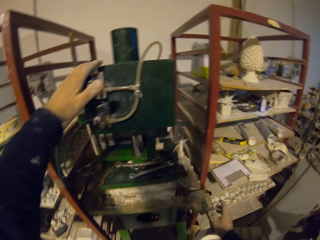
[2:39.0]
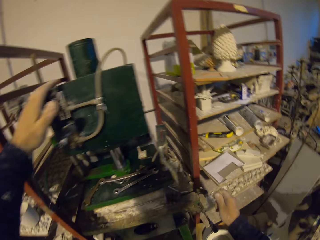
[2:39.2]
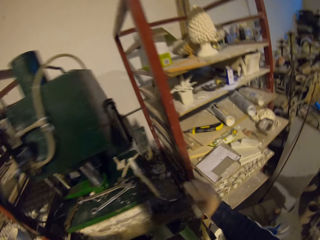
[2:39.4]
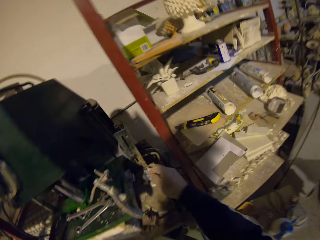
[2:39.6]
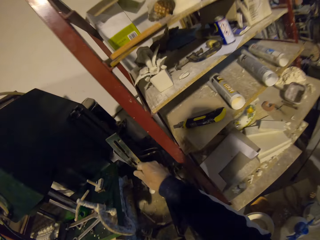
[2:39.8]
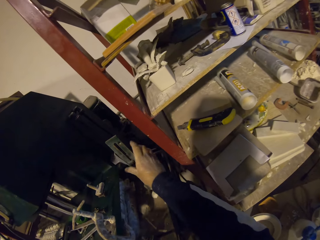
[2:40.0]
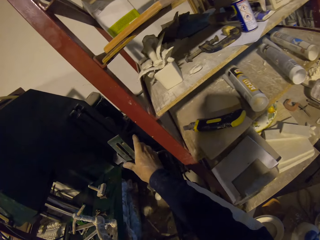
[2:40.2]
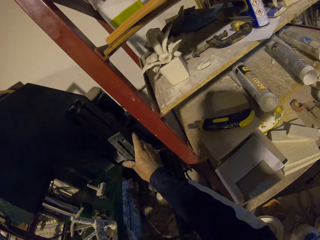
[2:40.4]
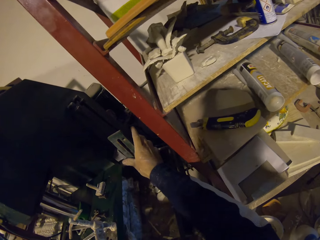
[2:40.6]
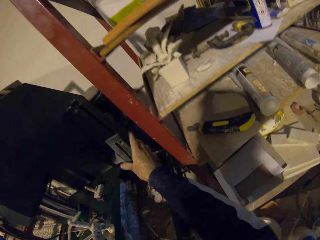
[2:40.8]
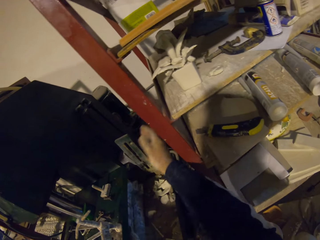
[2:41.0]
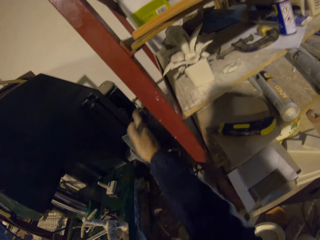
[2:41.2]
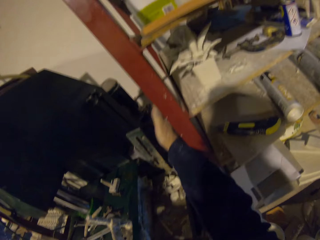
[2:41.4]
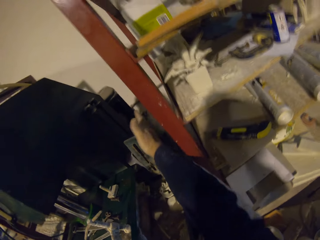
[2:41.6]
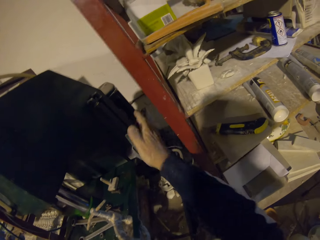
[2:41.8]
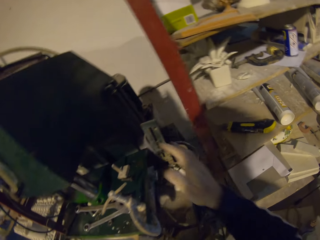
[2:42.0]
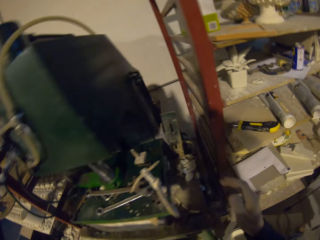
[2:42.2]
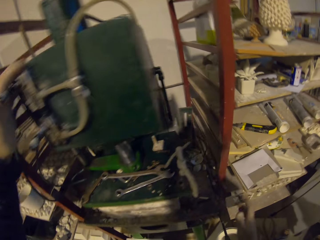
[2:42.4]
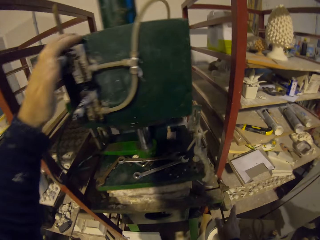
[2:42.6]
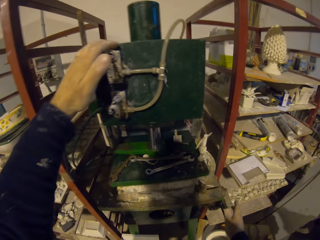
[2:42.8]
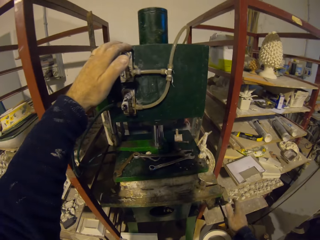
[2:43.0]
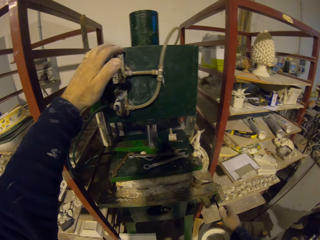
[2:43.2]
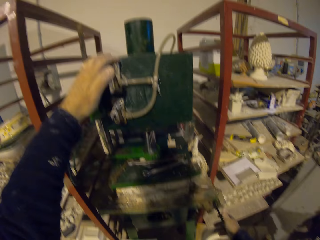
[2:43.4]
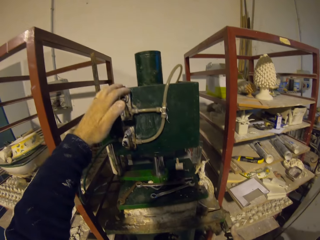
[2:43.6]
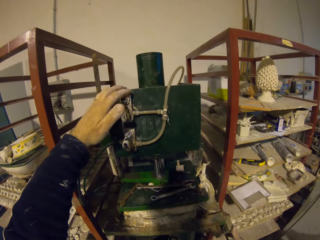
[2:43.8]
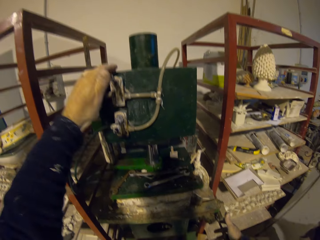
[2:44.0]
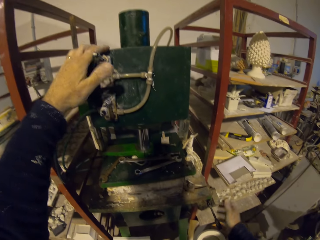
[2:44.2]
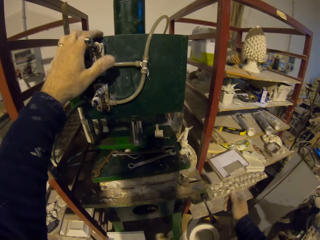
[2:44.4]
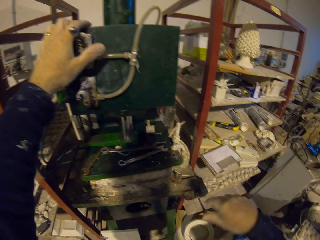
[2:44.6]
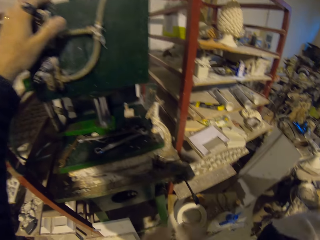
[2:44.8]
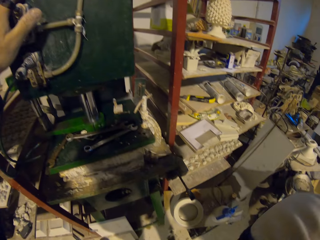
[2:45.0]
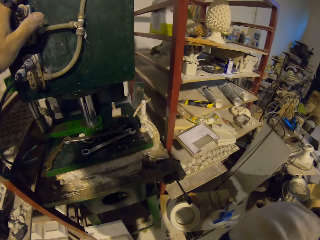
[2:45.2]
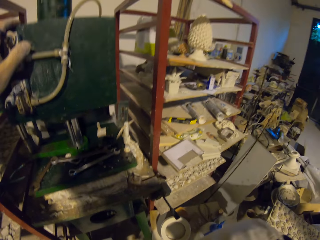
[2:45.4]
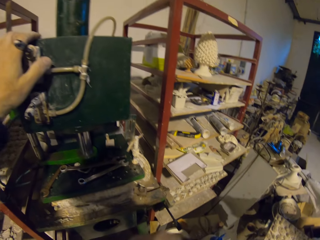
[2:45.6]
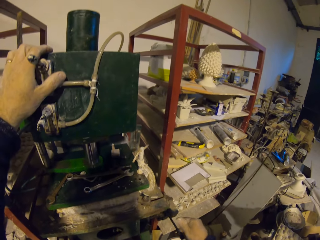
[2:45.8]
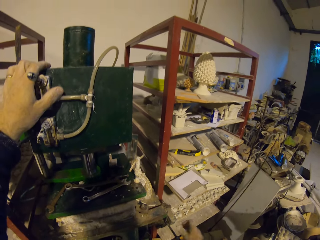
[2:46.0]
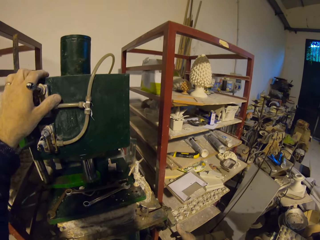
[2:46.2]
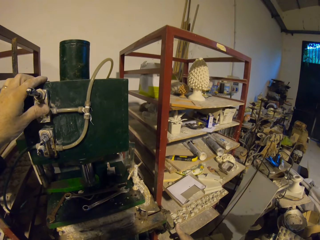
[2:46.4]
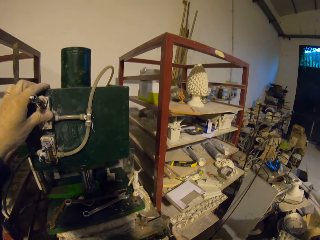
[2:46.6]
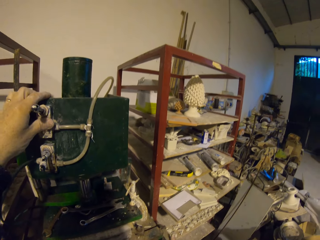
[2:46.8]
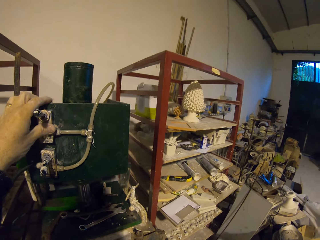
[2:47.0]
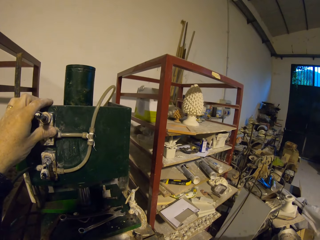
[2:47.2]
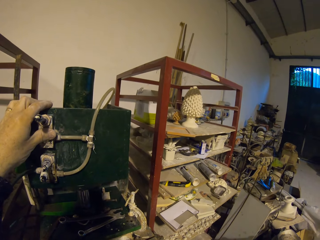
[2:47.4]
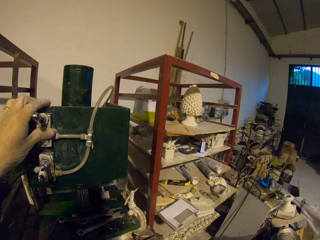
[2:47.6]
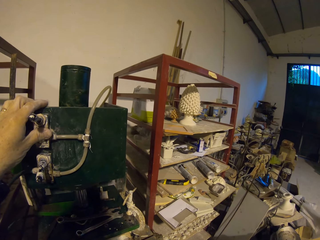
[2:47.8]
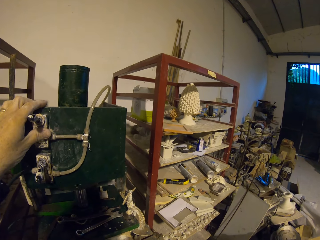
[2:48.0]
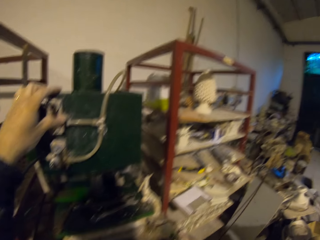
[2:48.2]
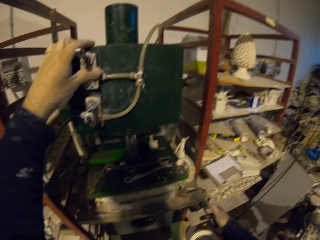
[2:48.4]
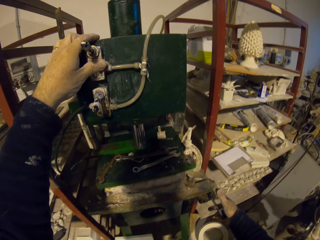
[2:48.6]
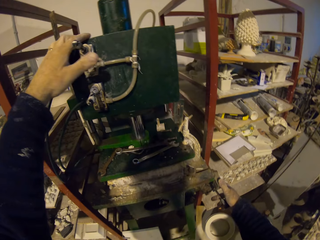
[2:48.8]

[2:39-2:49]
The camera wearer knocks a metal on the machine with his hands. He moves his hand. He turns on the machine. He moves the metal on the machine. He presses the model with the machine. He removes his hand from the machine. He looks around the workshop.

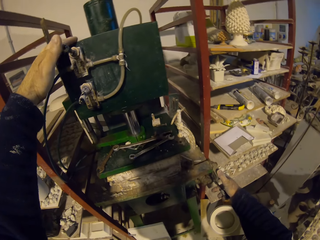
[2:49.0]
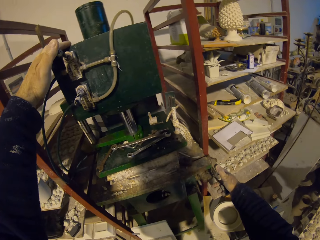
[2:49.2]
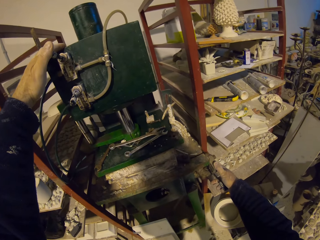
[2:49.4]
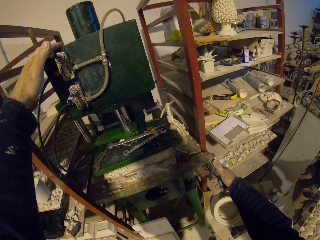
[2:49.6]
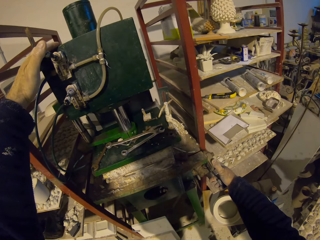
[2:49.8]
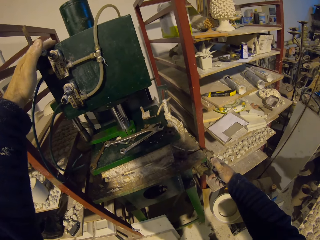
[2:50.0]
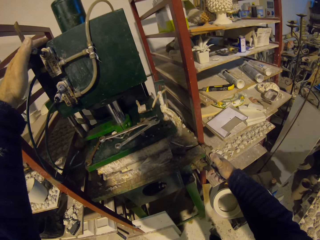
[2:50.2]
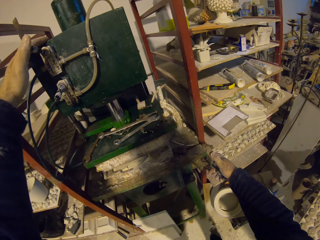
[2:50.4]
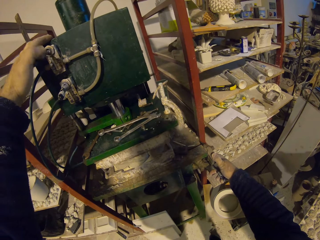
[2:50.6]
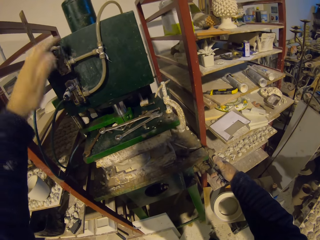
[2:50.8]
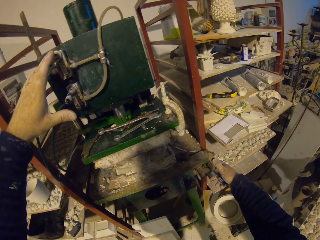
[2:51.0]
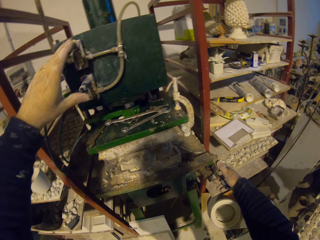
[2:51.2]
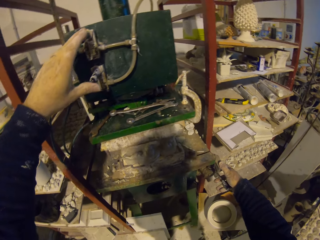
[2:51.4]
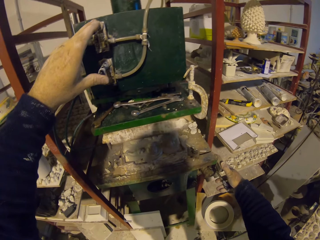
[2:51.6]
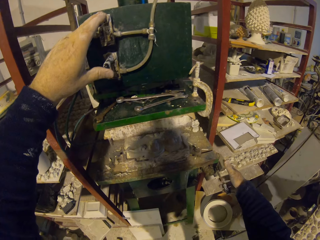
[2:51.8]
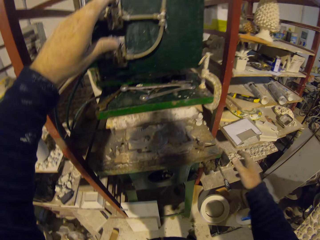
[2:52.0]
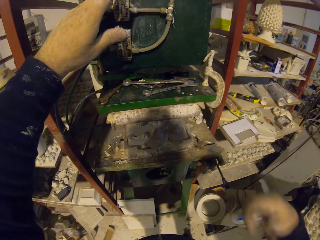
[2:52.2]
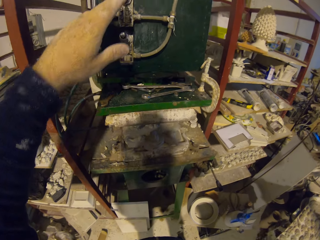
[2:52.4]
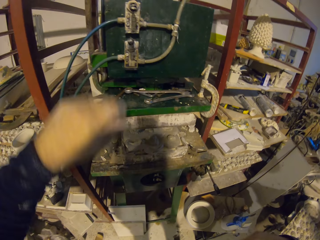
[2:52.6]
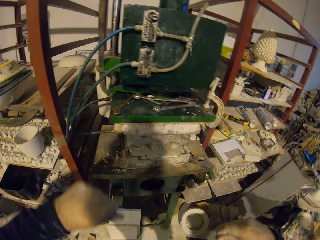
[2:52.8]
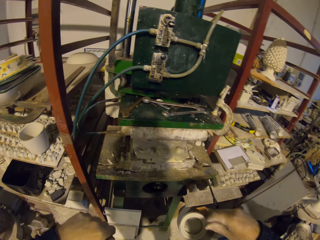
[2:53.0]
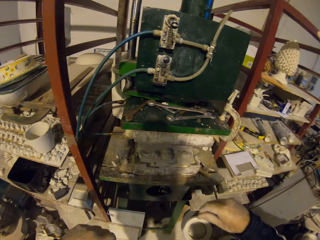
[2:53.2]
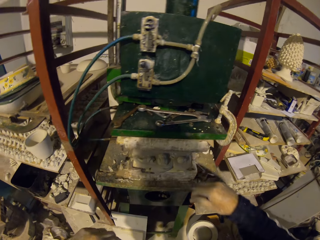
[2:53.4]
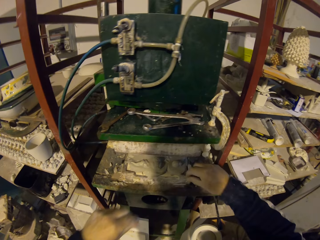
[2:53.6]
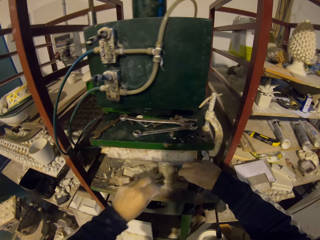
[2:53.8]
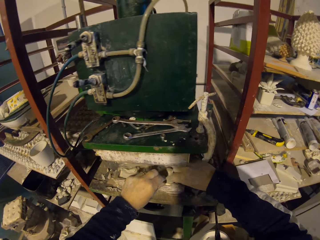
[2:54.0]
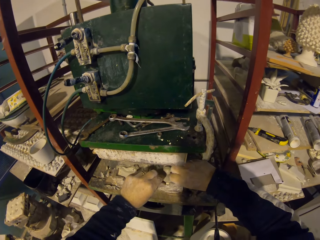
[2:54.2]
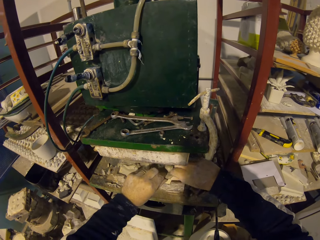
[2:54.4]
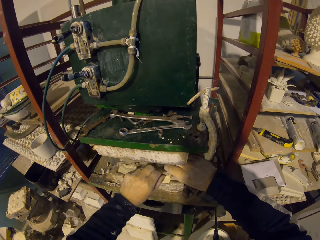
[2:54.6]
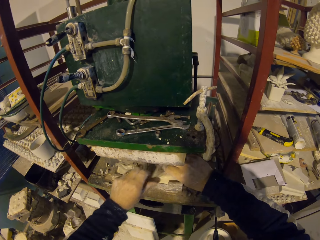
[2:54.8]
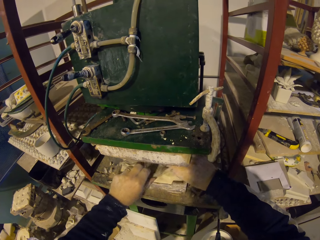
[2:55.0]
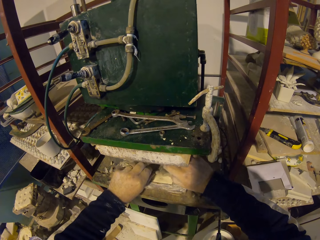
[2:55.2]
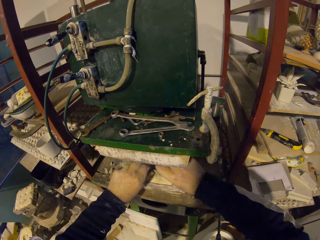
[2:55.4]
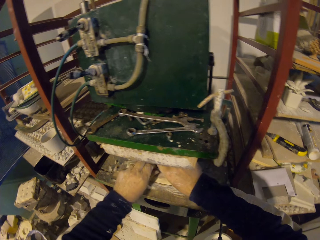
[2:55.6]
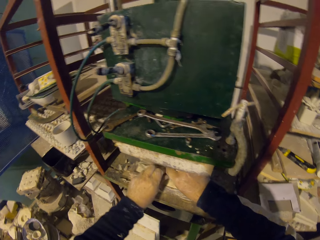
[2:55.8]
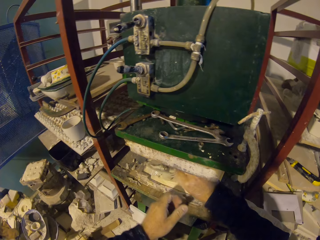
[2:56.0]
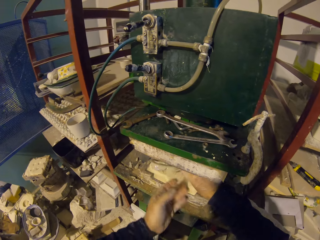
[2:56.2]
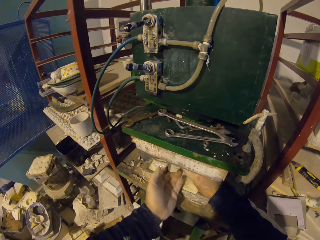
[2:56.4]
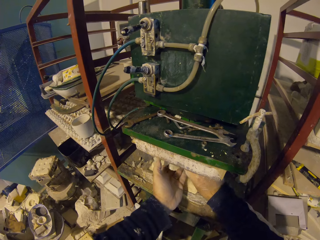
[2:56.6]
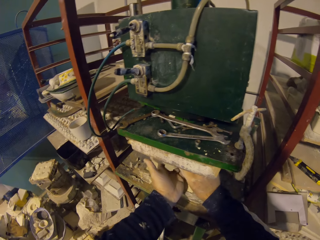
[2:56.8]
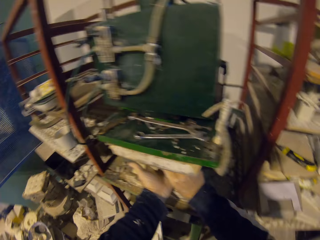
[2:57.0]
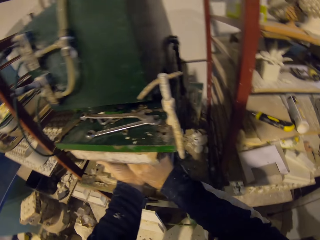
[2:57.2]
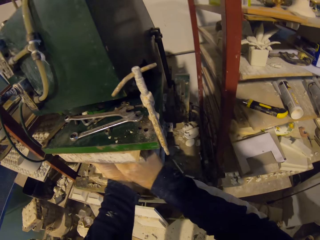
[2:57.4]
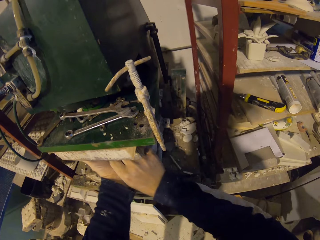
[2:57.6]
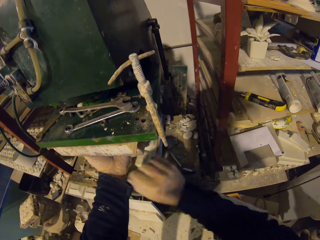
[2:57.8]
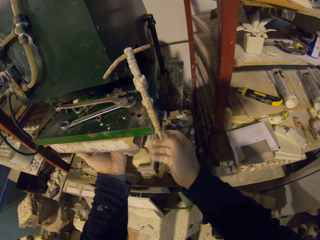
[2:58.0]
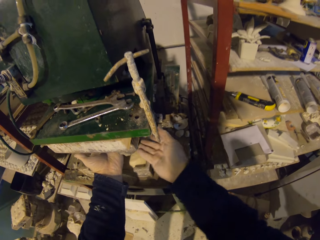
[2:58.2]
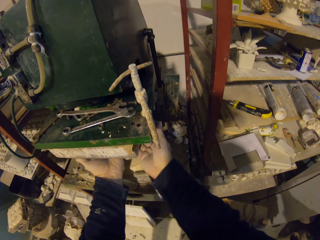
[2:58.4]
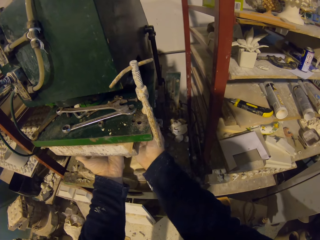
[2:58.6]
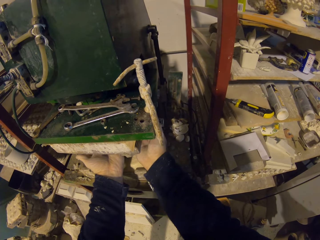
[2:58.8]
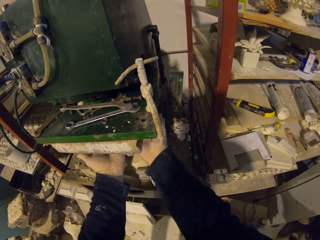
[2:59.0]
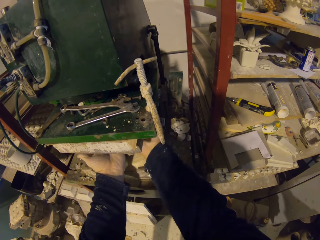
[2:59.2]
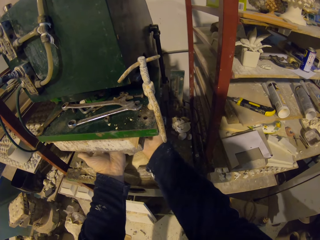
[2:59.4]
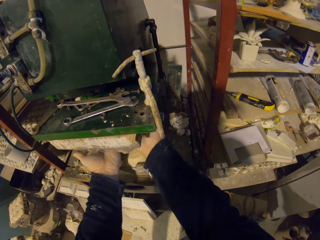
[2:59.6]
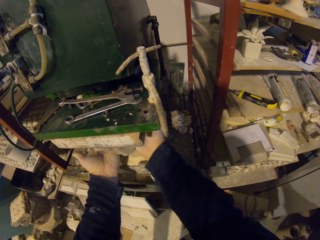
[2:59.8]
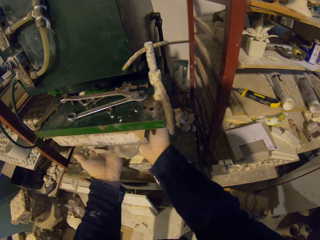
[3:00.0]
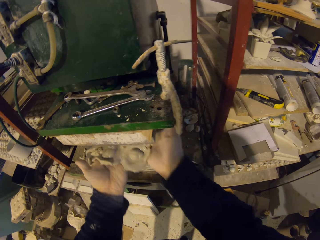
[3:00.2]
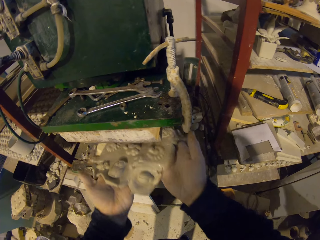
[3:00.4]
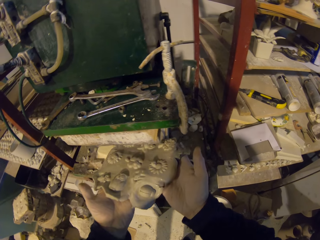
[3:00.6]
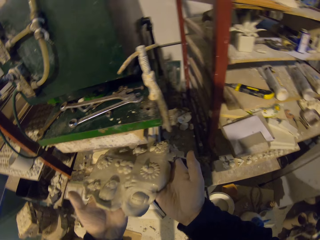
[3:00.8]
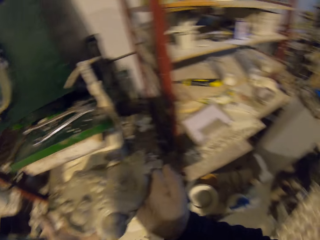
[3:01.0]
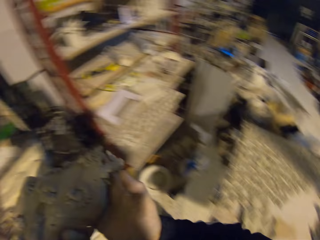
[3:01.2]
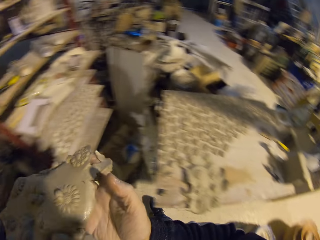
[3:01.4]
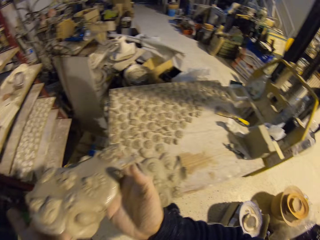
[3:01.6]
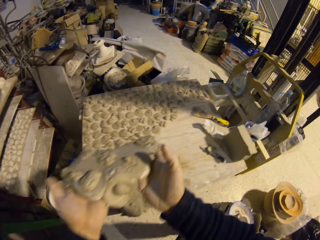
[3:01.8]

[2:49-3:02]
The camera wearer lifts a part of something. They remove their hands from the machine. They remove the clay from the machine. They carry the clay towards the table.
